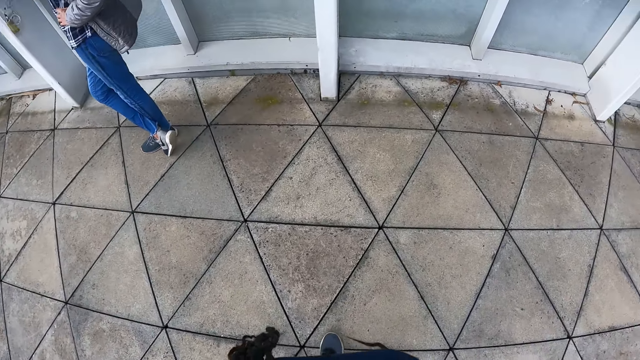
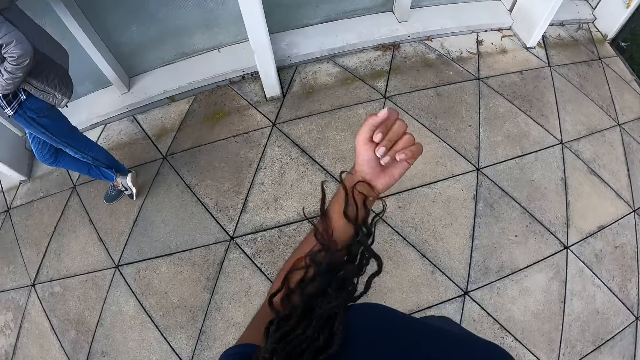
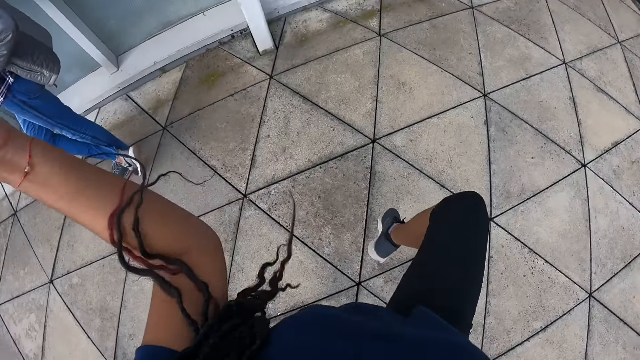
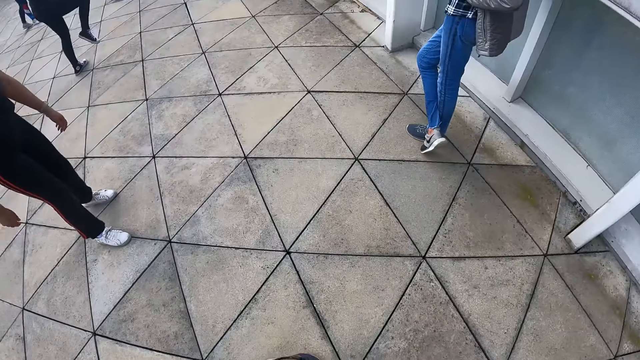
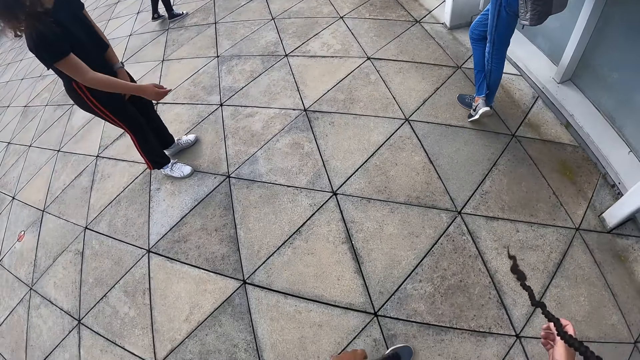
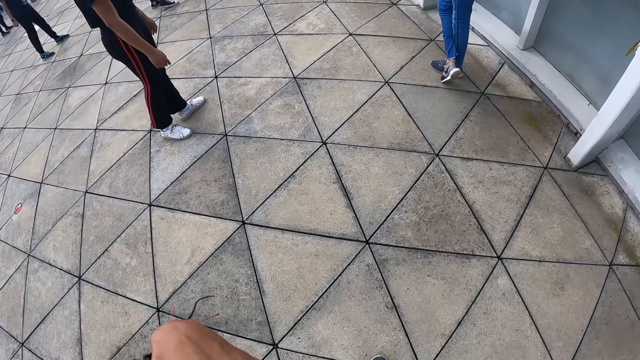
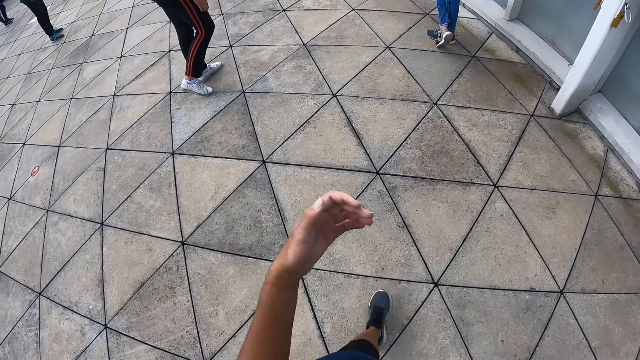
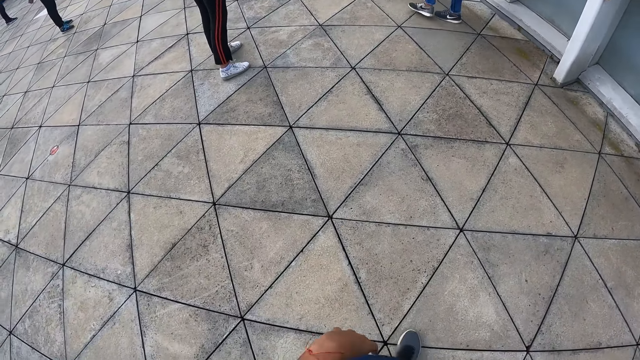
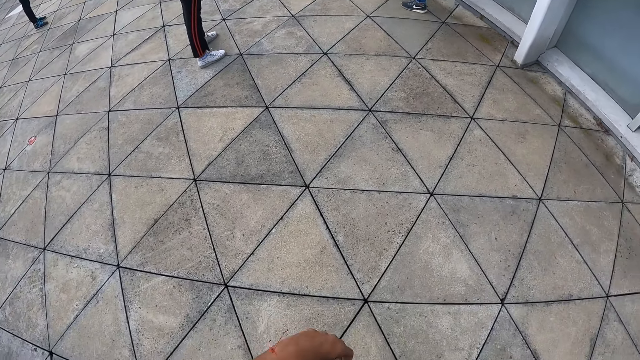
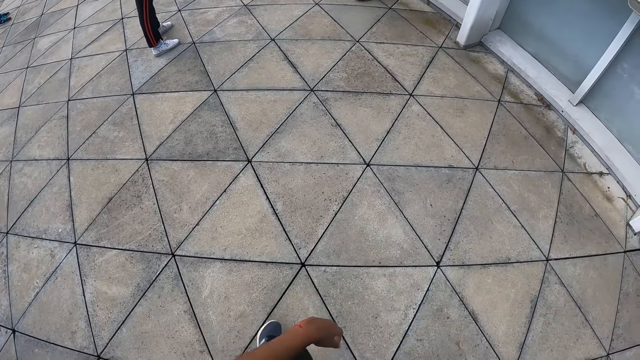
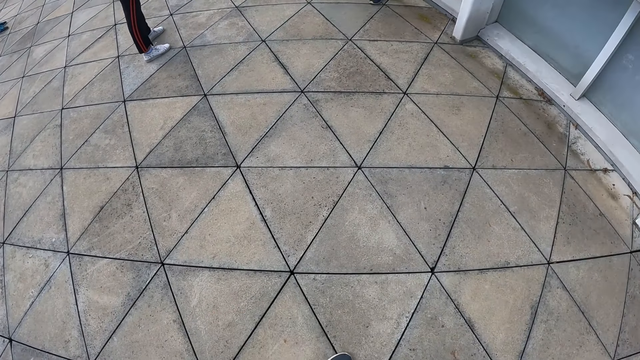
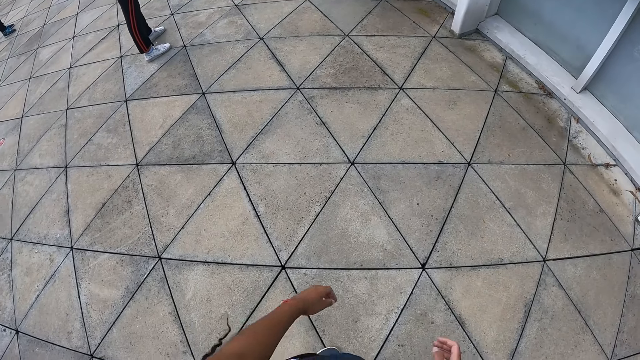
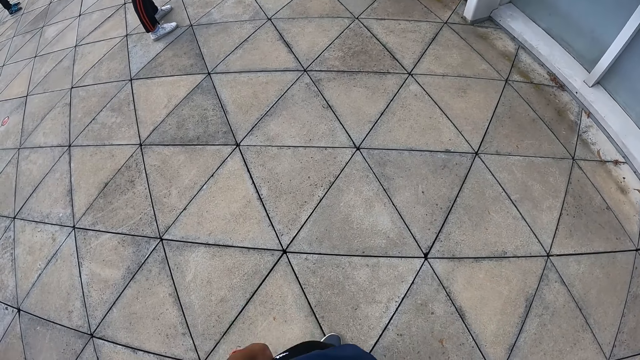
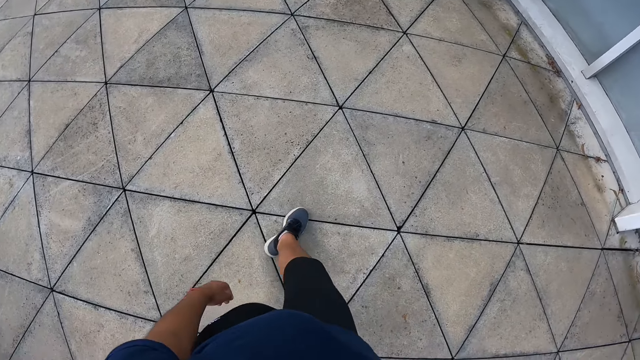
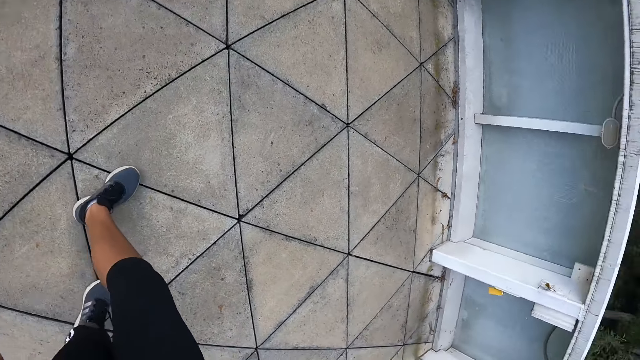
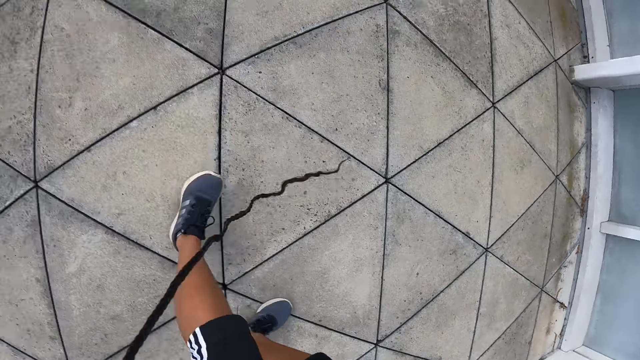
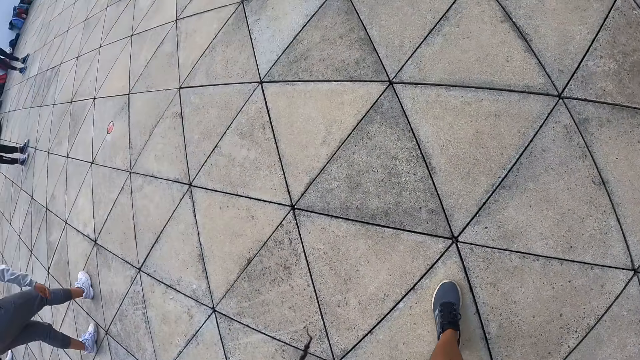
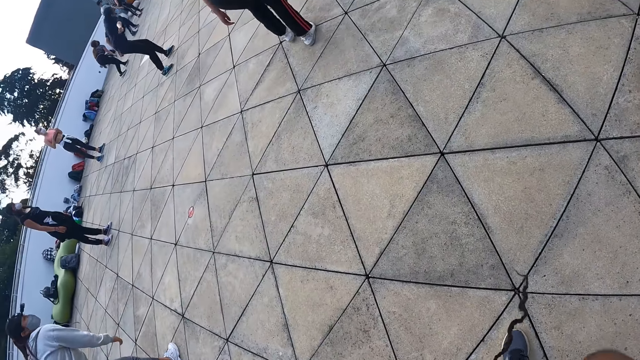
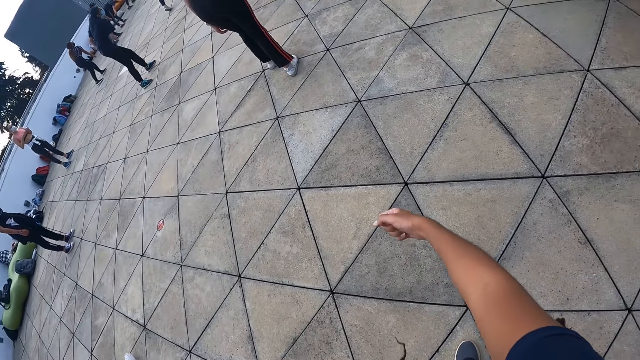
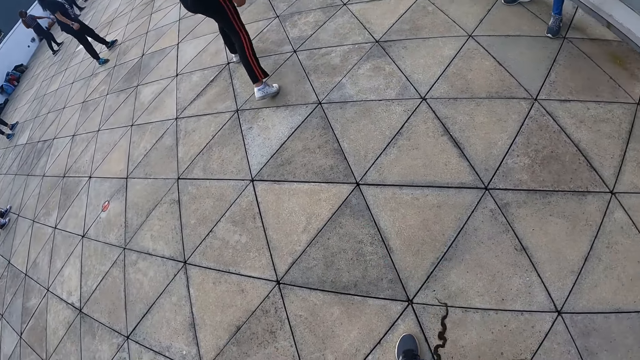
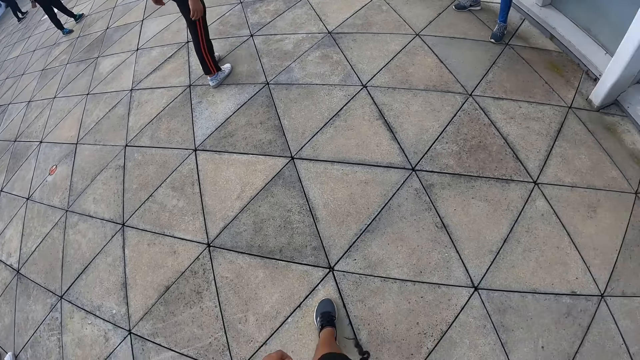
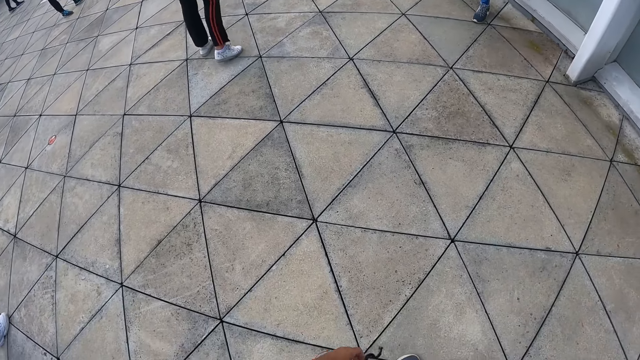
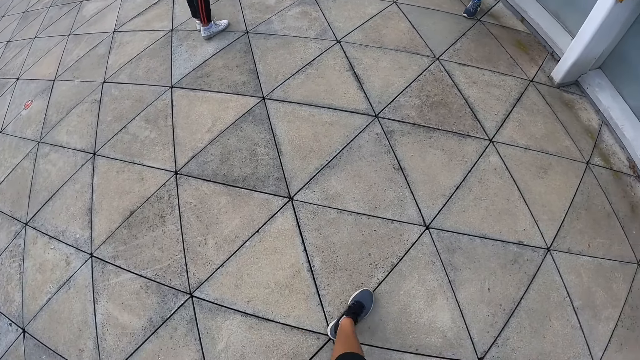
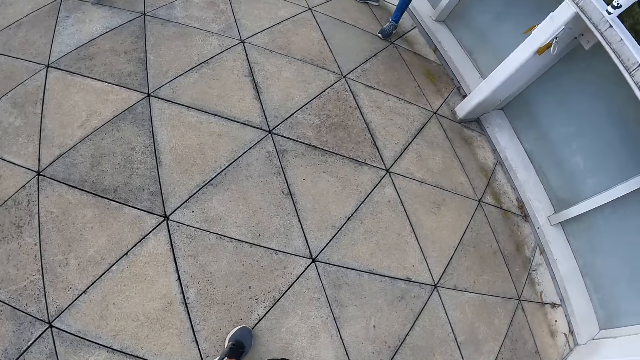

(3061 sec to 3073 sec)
The camera wearer stretches. She flips her hair to the back with her hands. She moves.

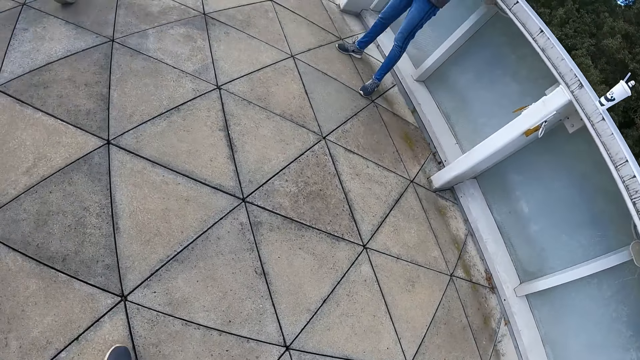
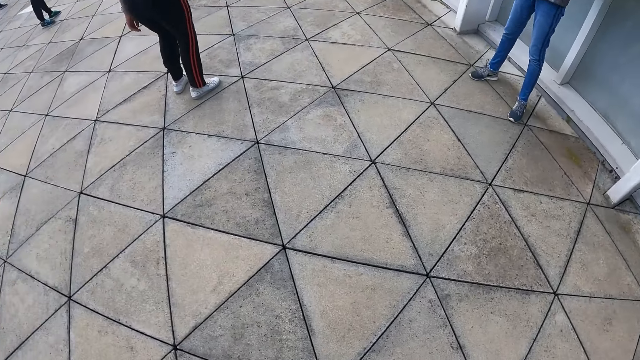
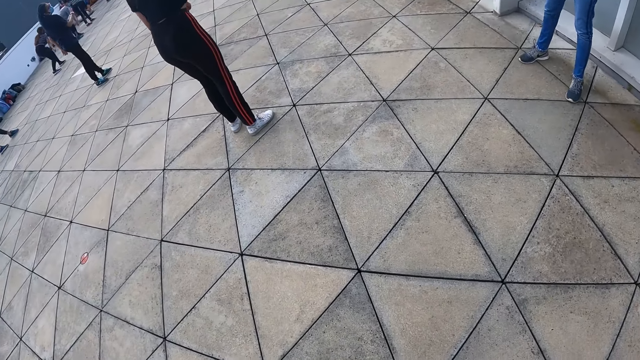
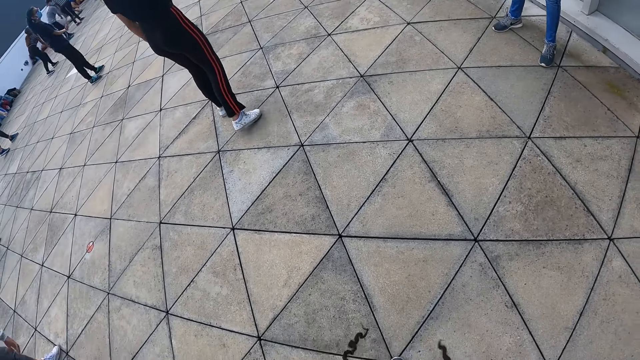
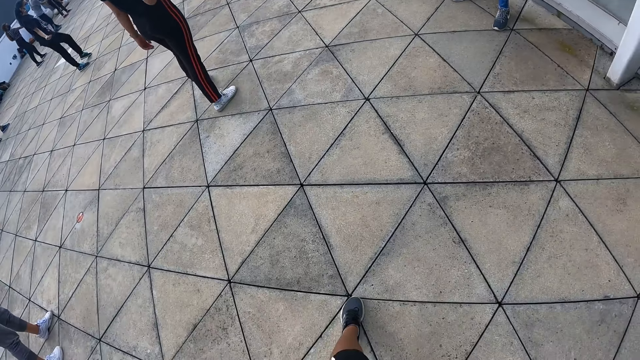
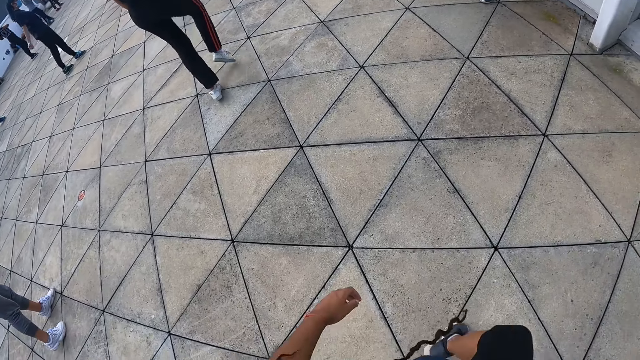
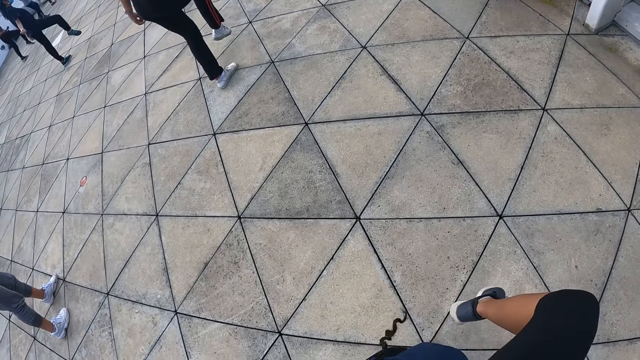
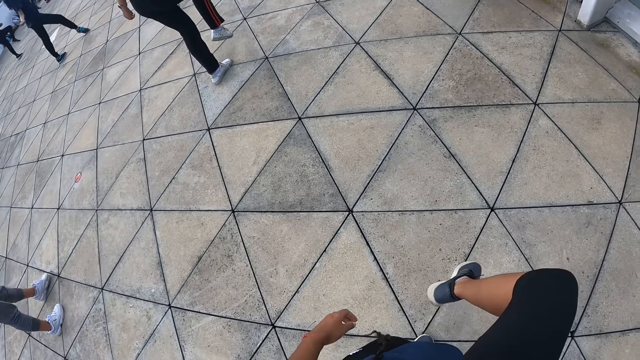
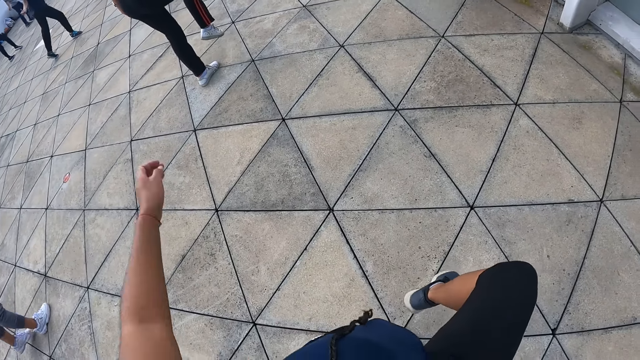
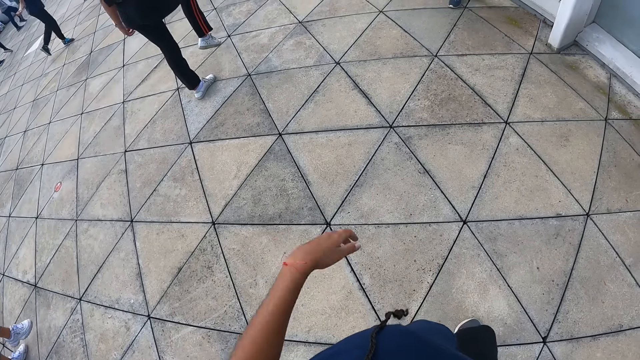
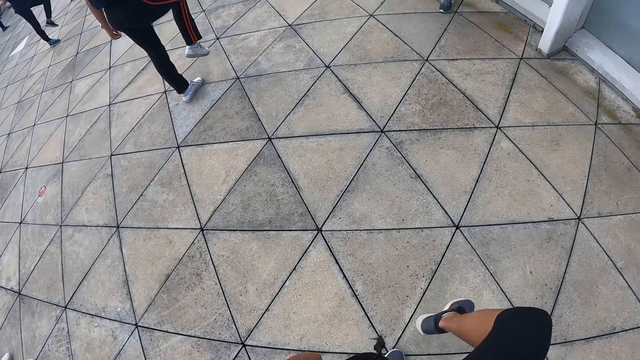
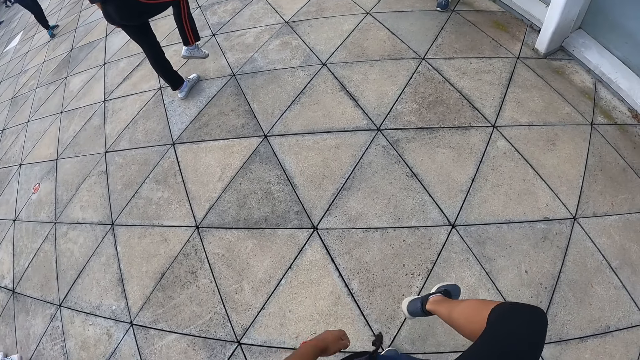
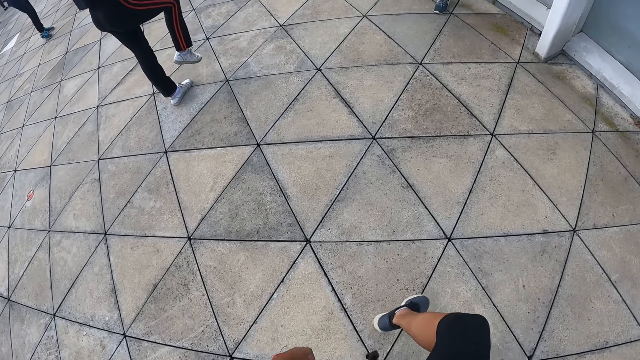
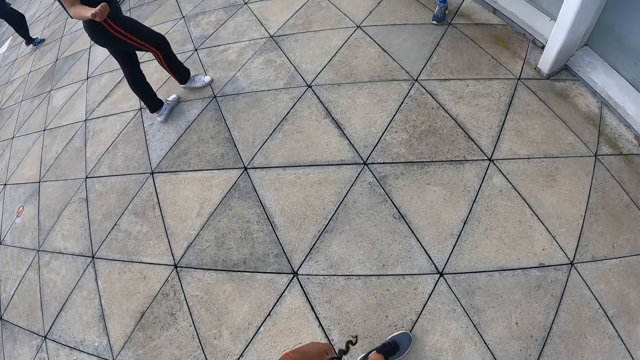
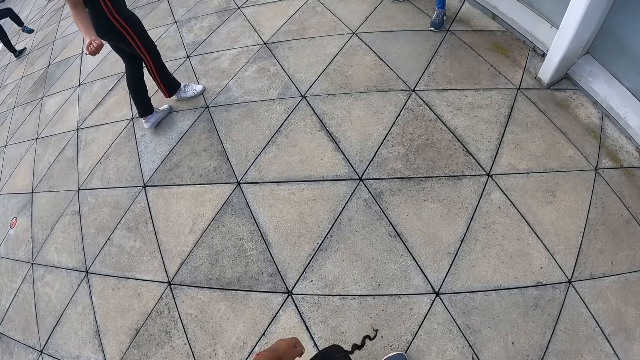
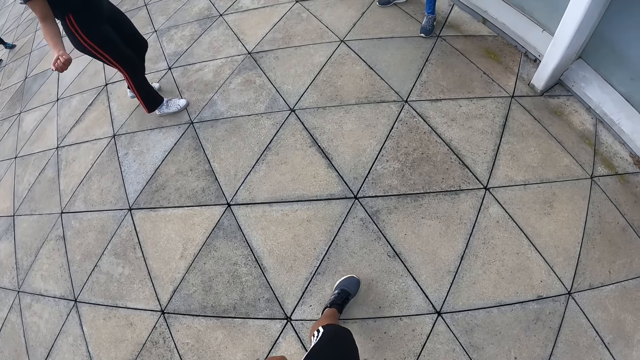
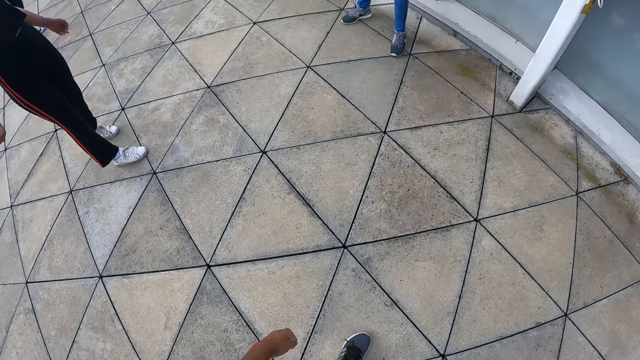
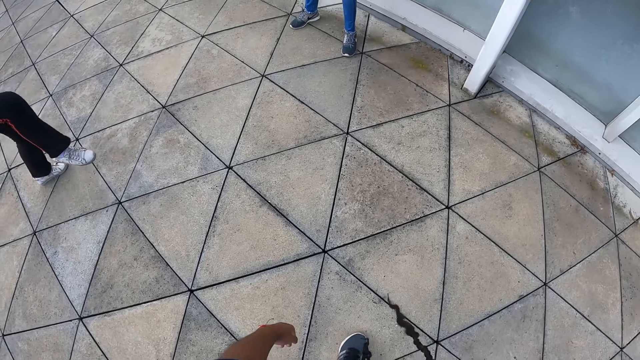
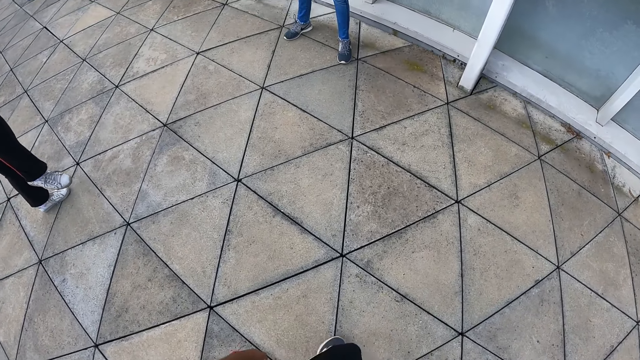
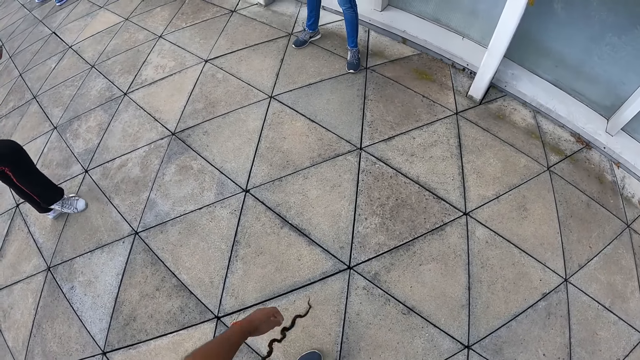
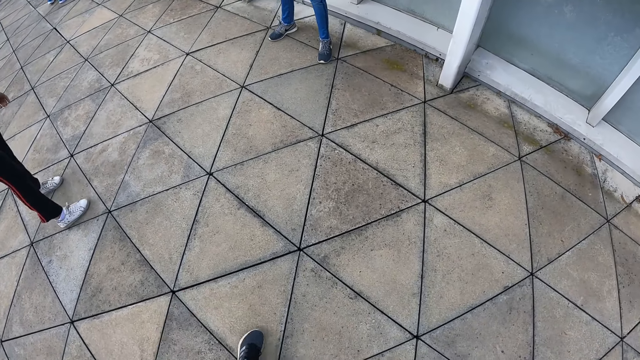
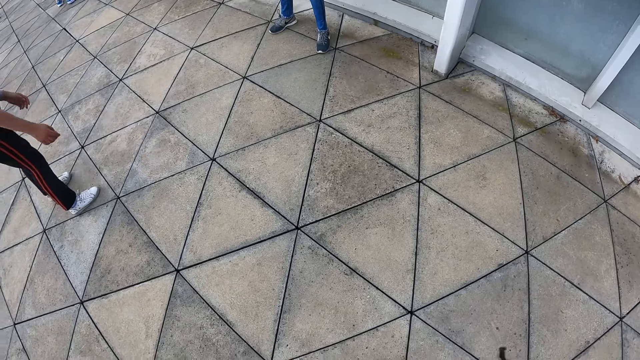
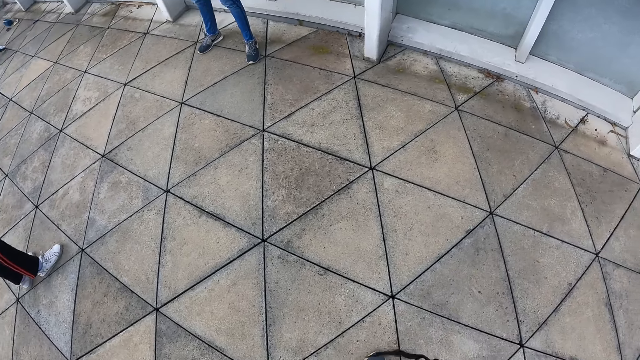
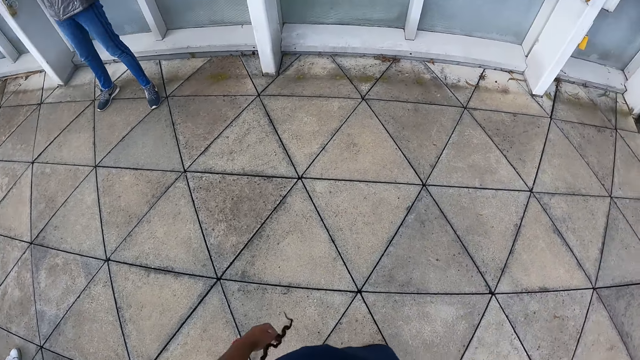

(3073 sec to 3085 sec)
A woman stands. The woman stretches. The camera wearer stretches.
